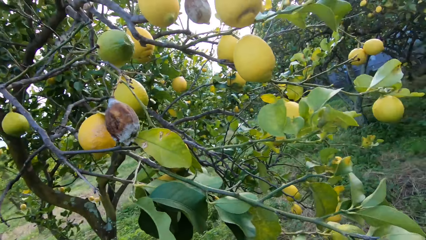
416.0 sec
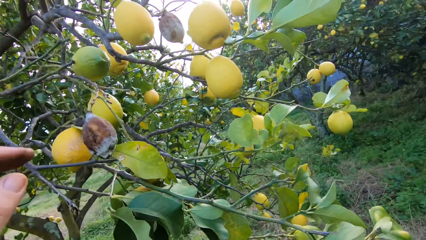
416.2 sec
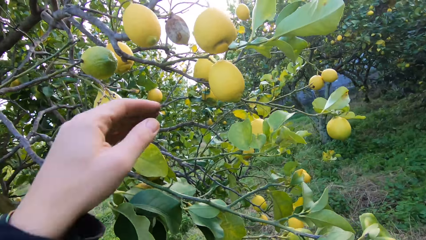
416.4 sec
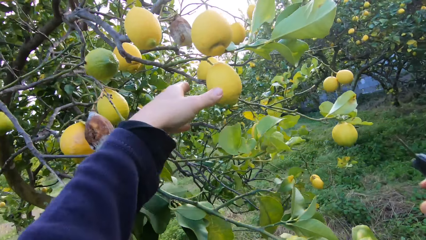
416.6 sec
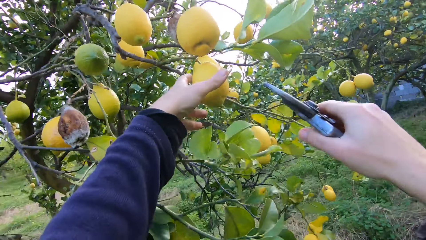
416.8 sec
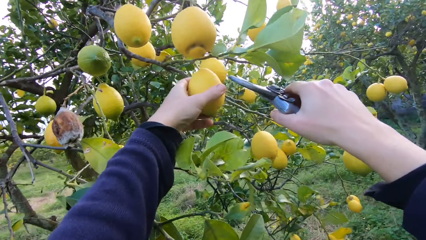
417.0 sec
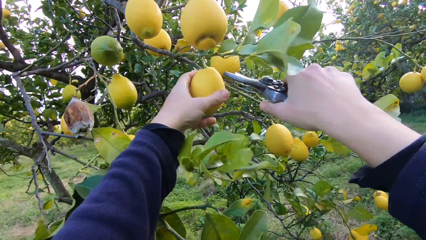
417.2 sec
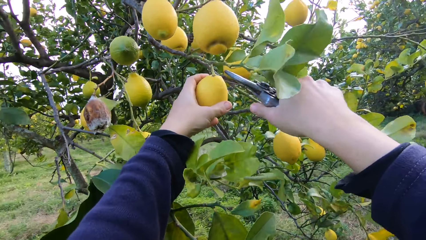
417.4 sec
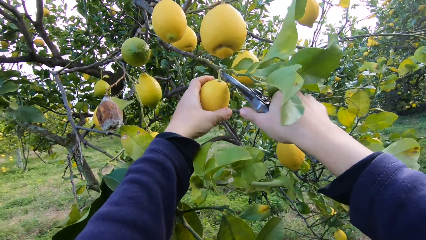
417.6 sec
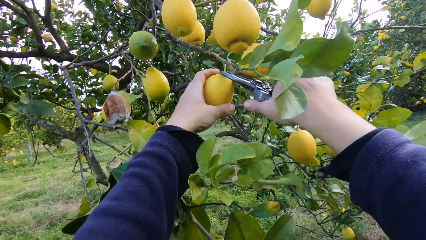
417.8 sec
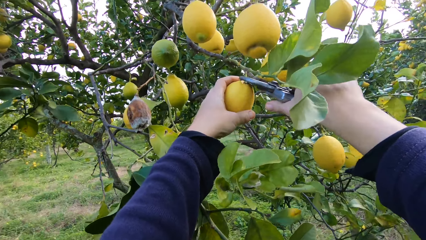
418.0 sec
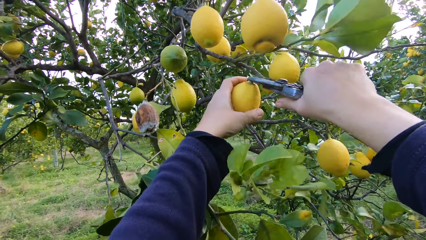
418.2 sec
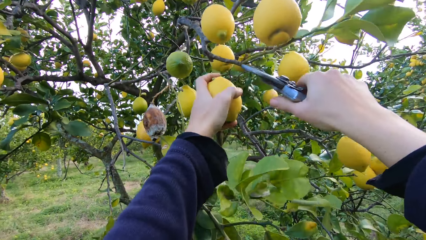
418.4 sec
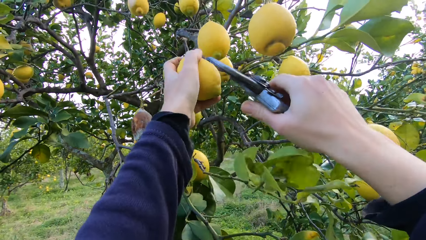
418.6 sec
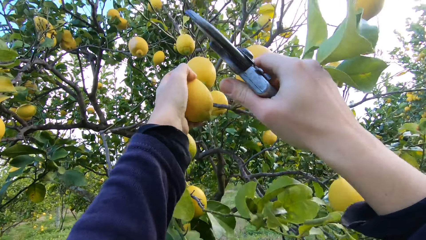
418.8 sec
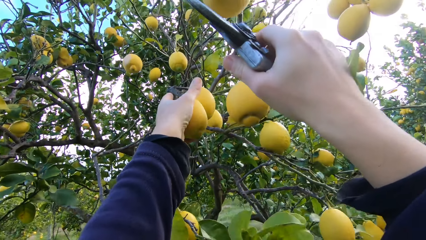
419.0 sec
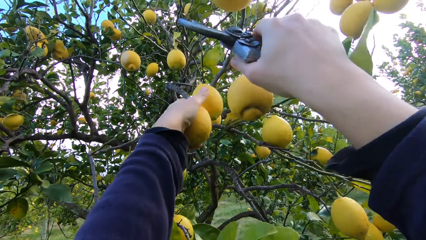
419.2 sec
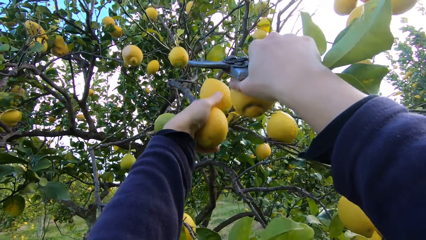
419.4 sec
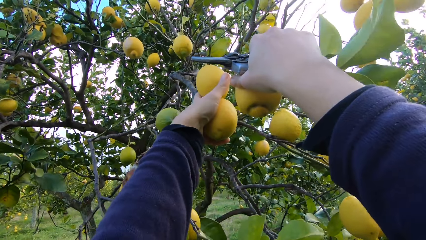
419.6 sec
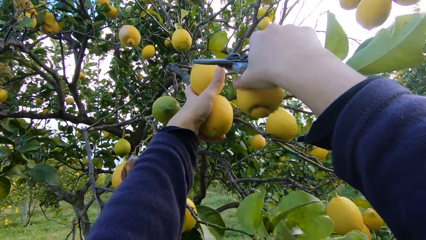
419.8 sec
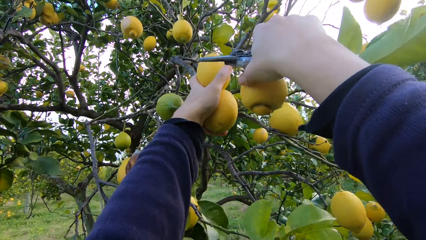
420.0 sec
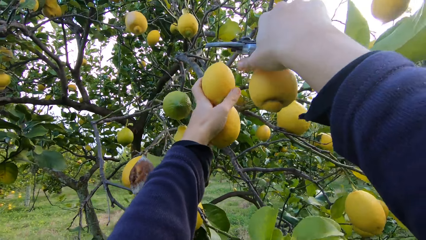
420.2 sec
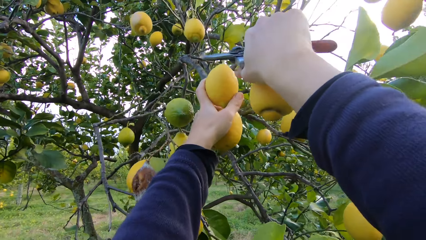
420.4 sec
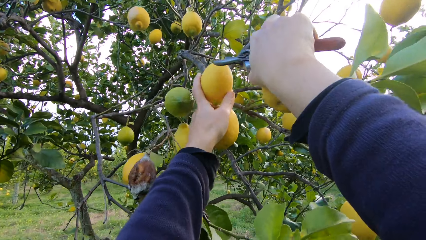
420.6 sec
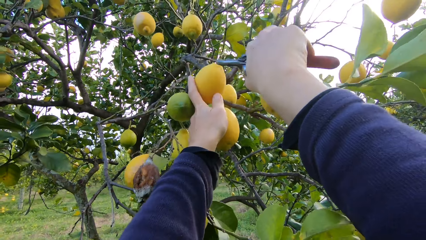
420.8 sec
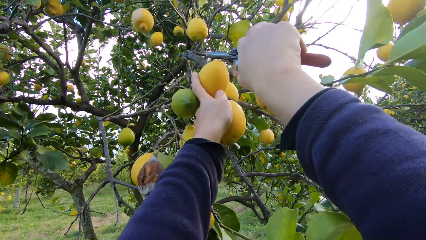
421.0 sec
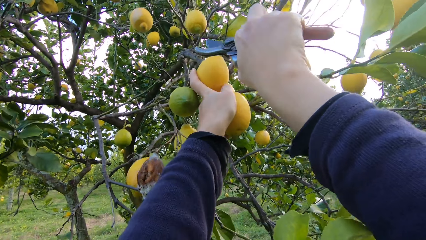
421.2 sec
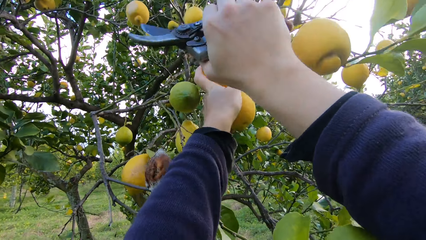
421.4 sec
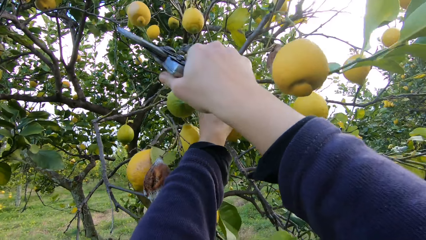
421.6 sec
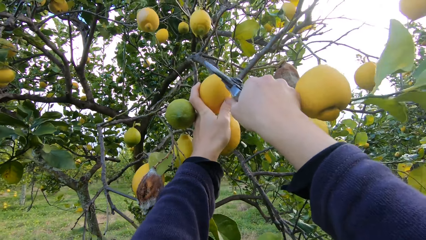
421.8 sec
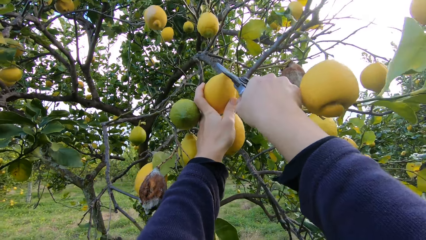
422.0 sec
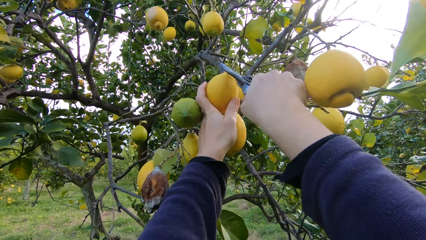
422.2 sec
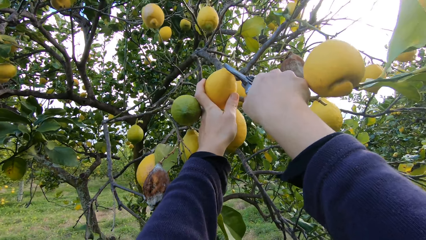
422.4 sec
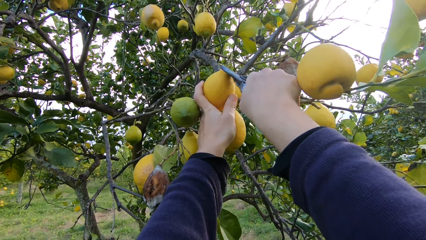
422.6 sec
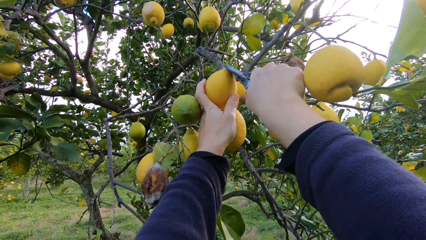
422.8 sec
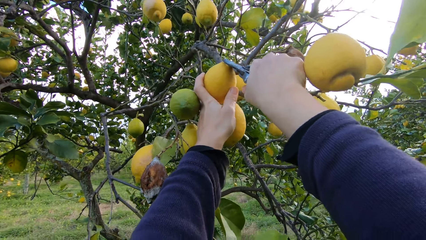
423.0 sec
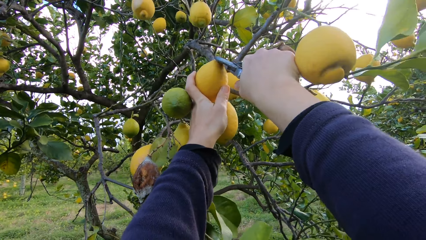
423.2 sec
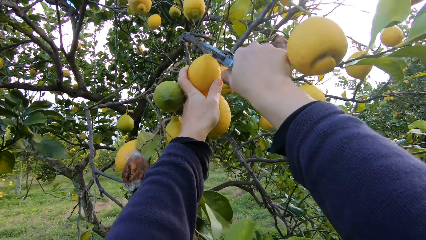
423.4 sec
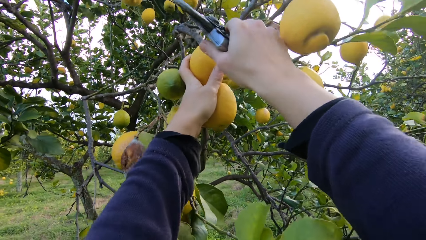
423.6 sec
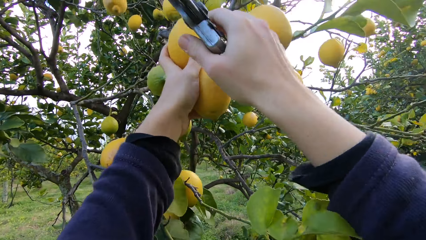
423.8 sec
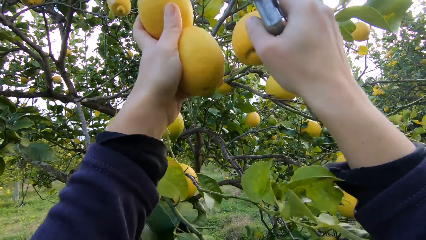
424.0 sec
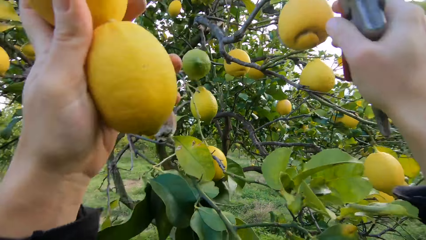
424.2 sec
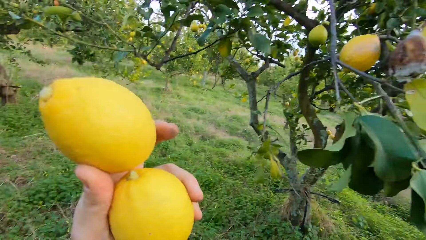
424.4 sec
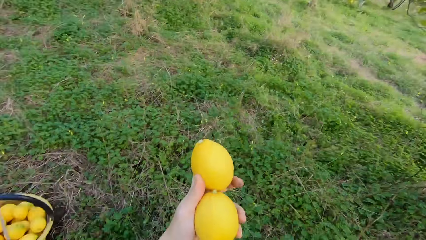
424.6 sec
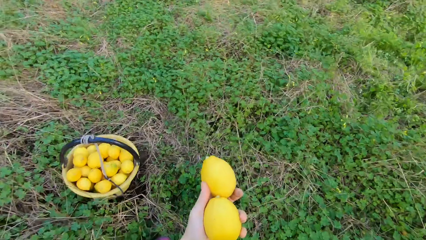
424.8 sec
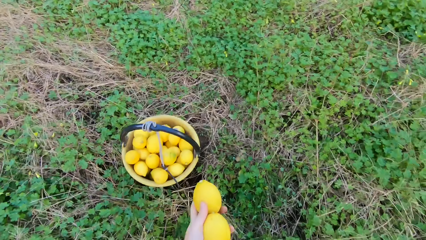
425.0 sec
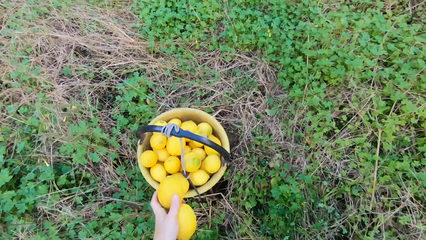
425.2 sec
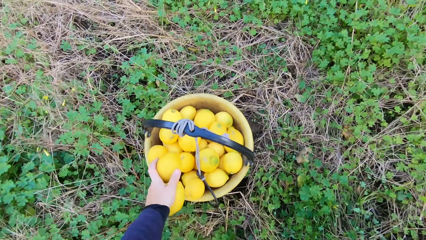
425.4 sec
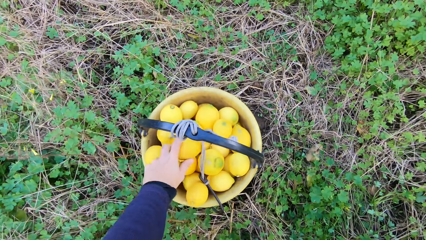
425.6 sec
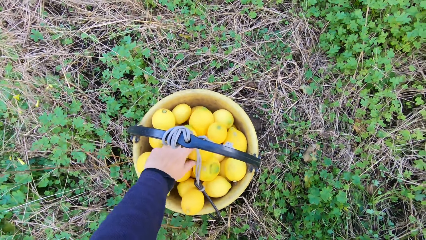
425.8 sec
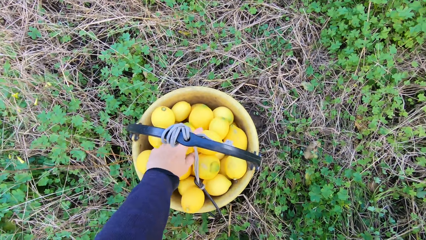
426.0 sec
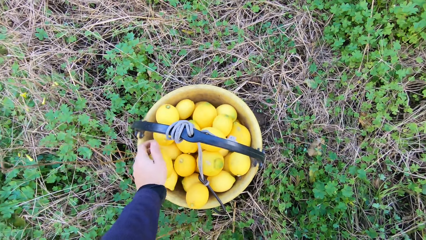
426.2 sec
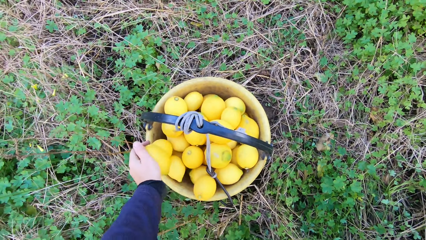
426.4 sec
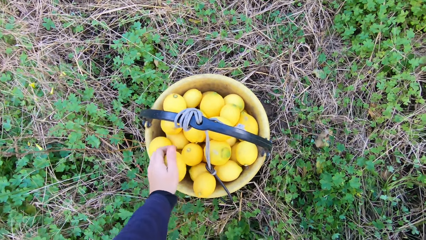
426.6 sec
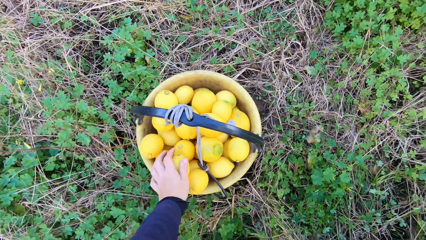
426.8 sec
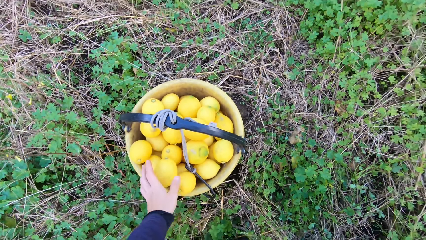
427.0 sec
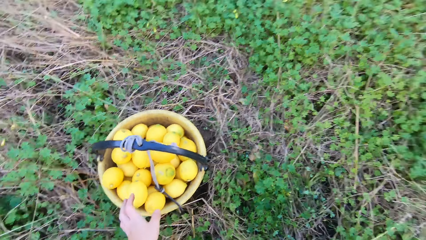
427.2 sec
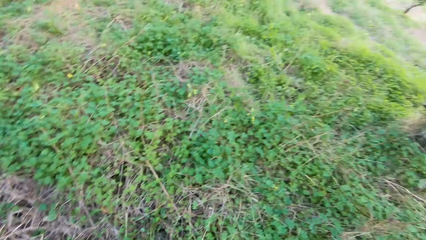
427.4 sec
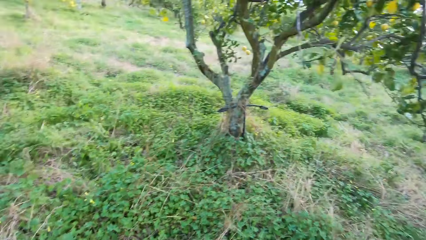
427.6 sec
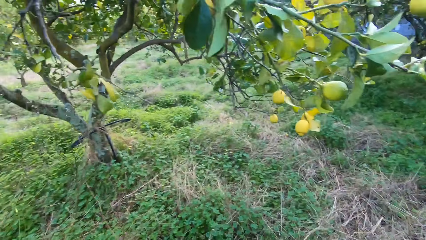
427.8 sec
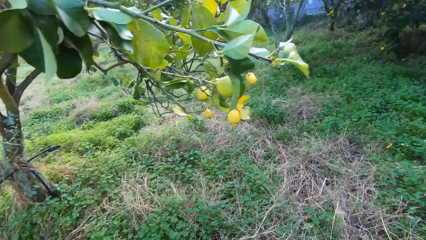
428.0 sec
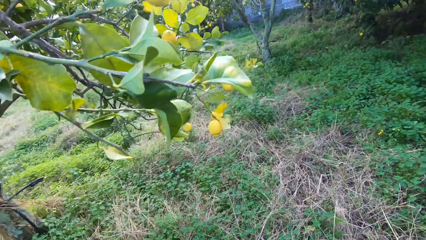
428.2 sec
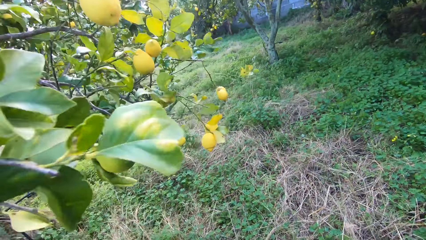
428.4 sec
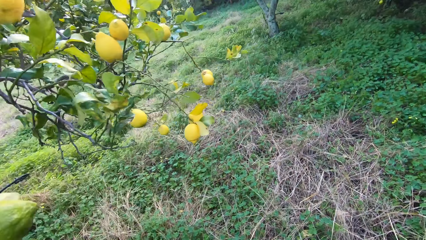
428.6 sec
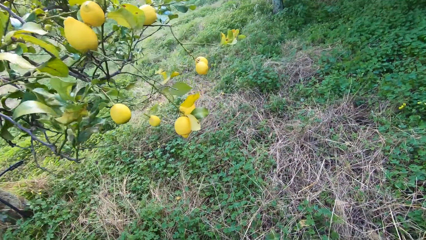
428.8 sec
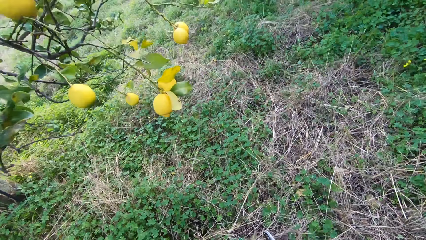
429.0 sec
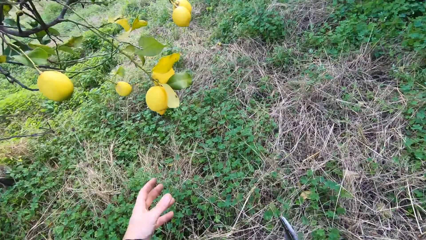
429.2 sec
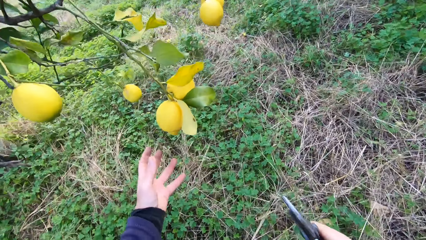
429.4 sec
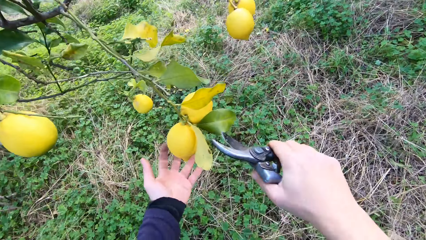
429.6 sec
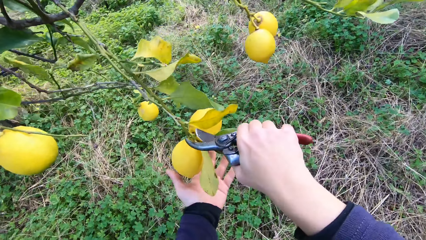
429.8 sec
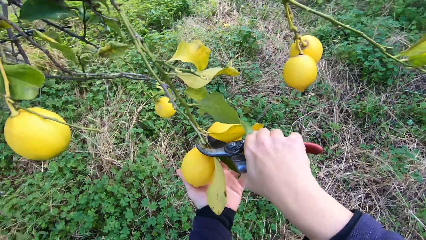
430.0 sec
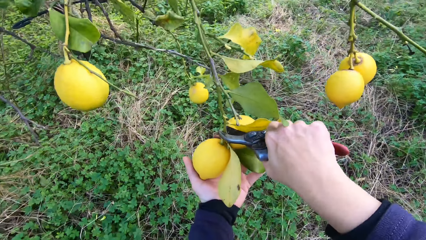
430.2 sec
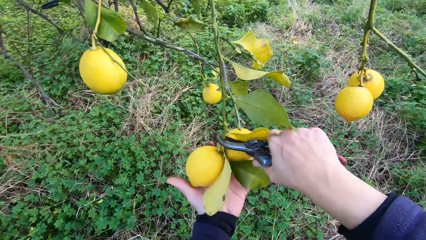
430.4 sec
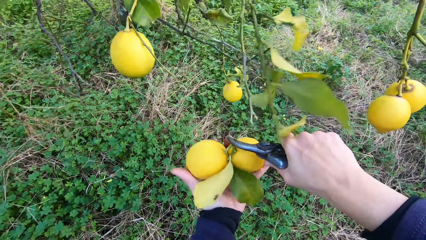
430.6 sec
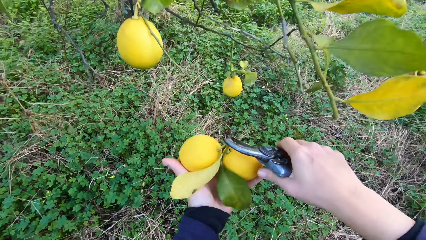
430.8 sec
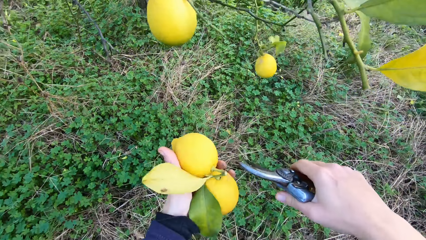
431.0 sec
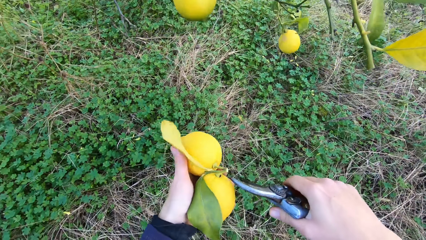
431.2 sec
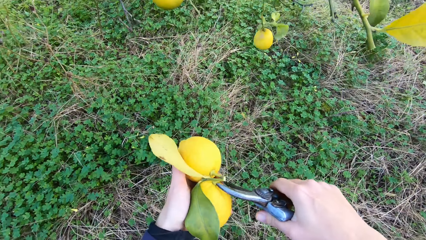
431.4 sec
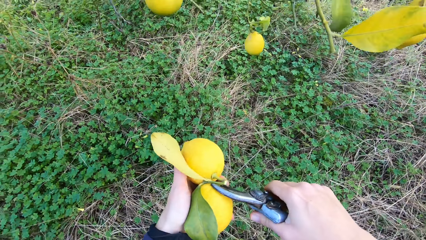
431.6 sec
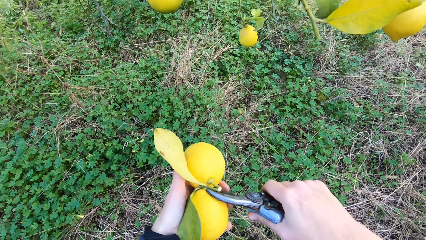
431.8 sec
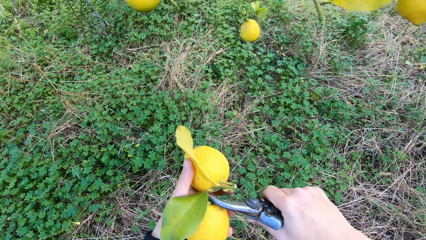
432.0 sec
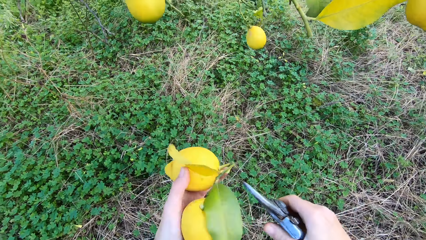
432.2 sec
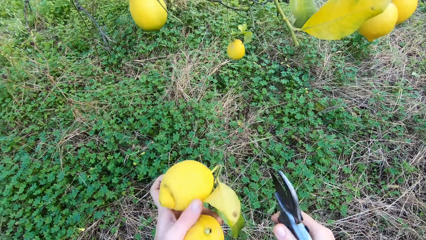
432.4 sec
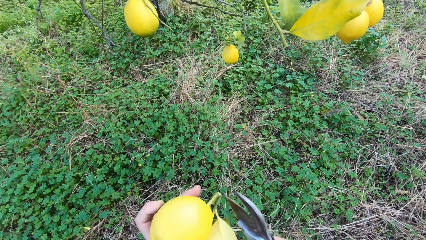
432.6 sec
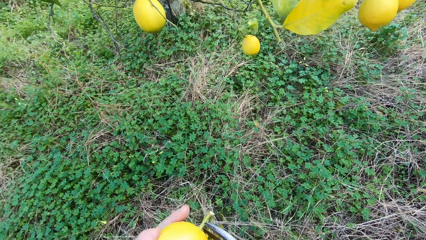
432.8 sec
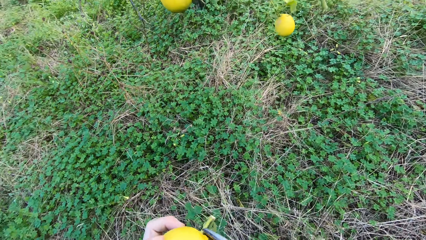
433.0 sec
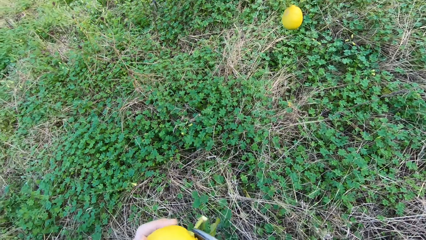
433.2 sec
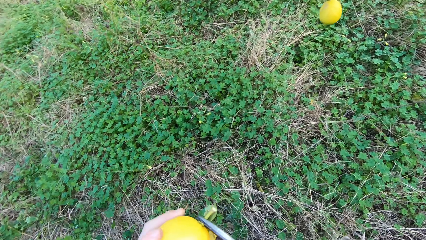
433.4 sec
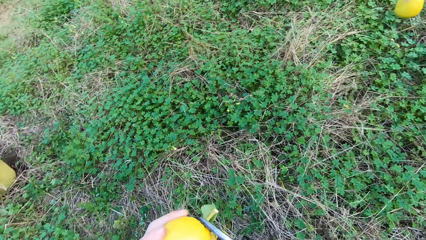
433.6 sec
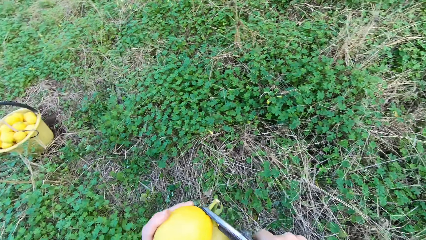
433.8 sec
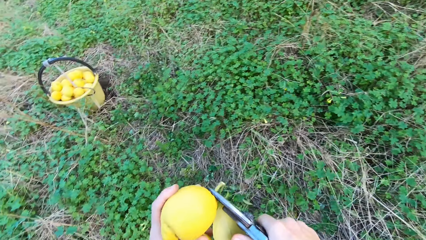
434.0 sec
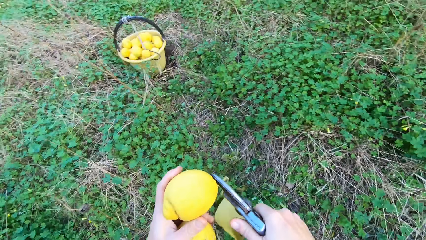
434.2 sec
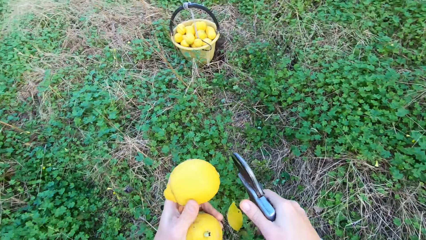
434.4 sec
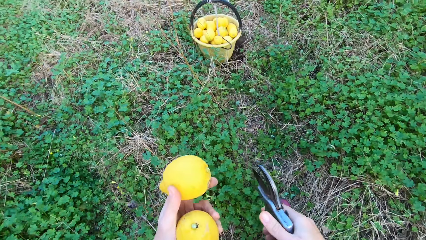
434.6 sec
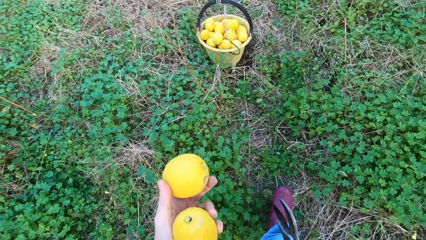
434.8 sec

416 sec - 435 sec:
The camera wearer grabs an orange or lemon. They cut the stem off. They pluck another lemon from the tree with the plier. They grab an orange. They cut the stems off. They pluck another lemon from the tree with the plier. They throw the lemons into the bucket. They grab oranges. They pluck another lemon from the tree with the plier. They cut off the stalk of the lemon with the plier.
